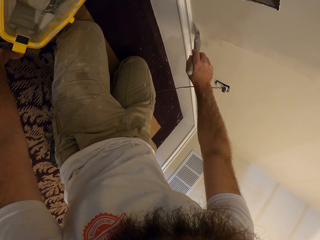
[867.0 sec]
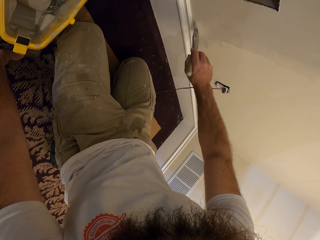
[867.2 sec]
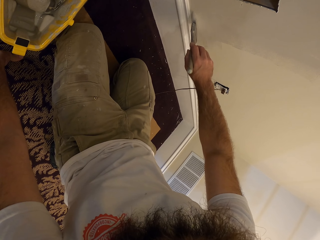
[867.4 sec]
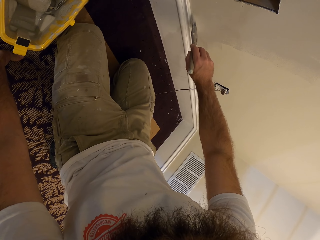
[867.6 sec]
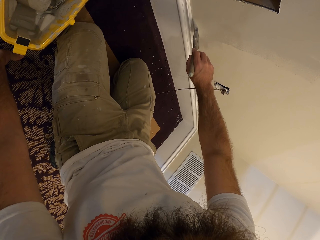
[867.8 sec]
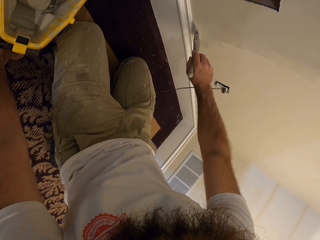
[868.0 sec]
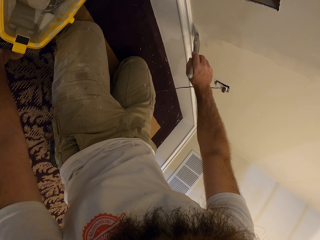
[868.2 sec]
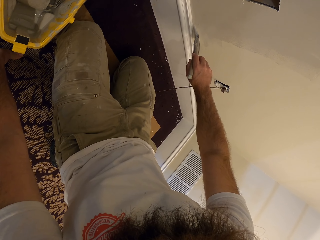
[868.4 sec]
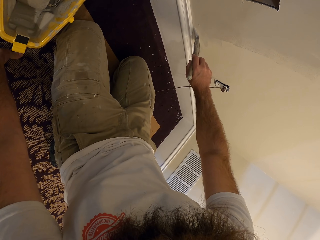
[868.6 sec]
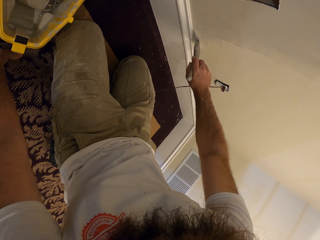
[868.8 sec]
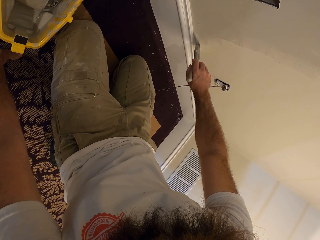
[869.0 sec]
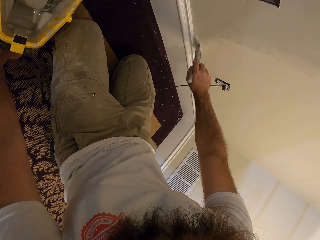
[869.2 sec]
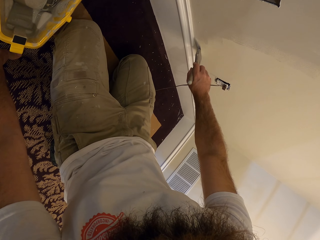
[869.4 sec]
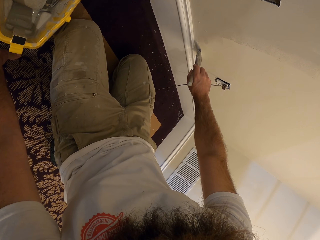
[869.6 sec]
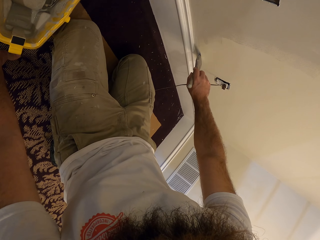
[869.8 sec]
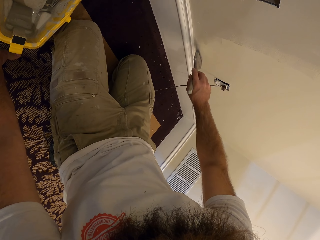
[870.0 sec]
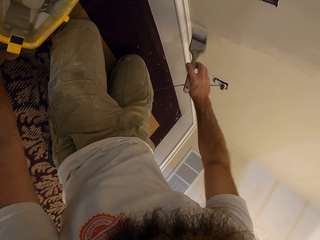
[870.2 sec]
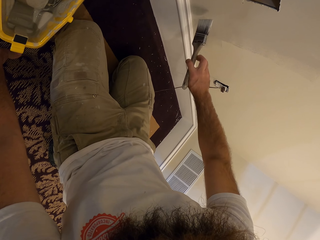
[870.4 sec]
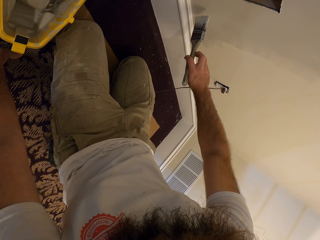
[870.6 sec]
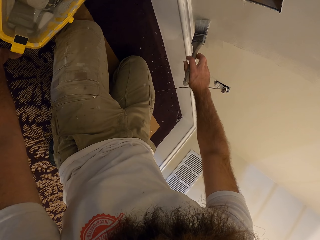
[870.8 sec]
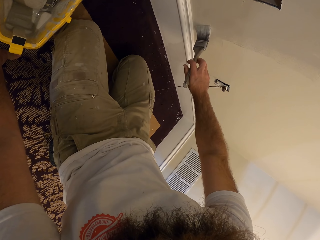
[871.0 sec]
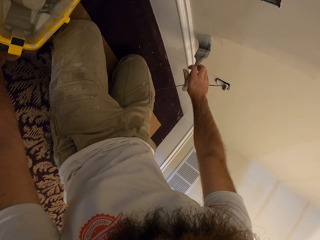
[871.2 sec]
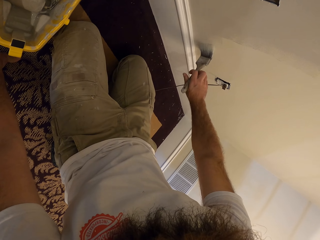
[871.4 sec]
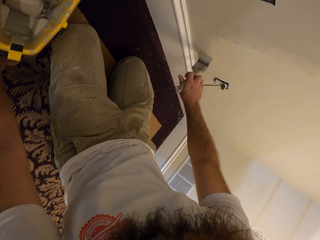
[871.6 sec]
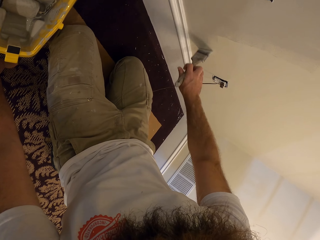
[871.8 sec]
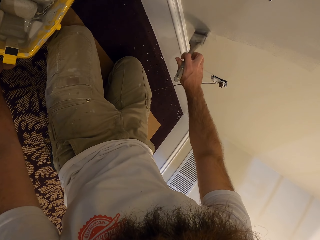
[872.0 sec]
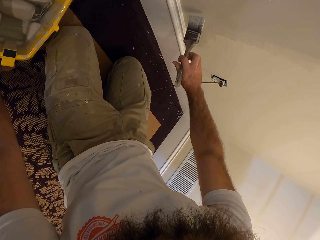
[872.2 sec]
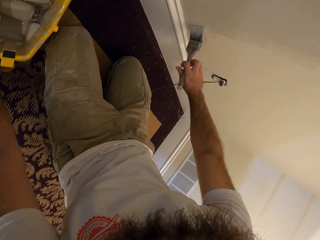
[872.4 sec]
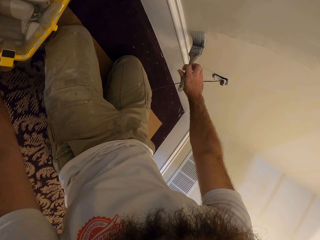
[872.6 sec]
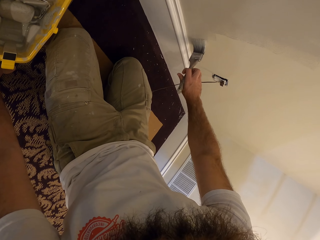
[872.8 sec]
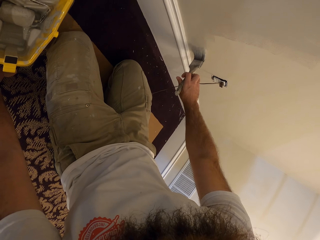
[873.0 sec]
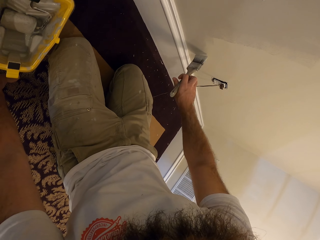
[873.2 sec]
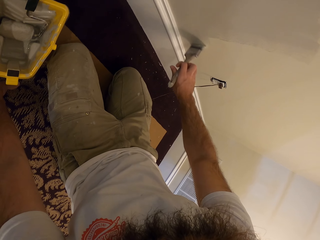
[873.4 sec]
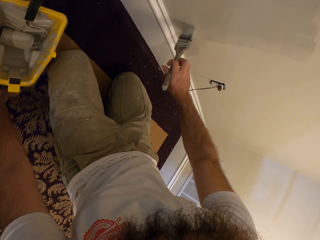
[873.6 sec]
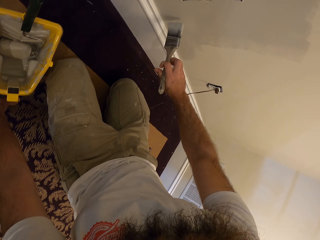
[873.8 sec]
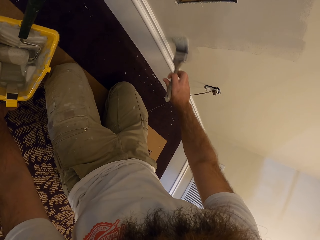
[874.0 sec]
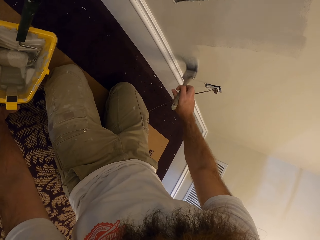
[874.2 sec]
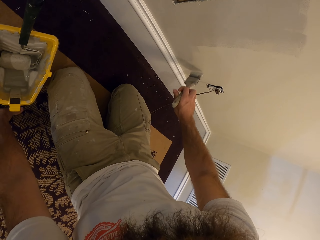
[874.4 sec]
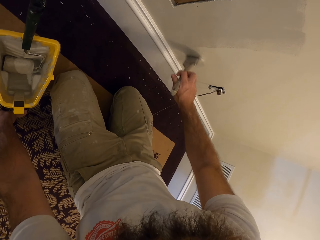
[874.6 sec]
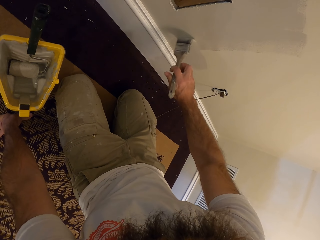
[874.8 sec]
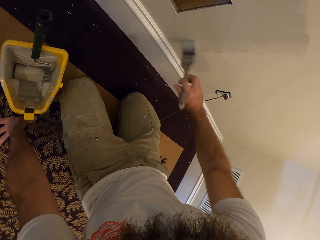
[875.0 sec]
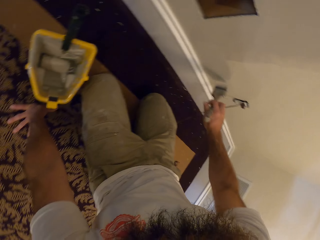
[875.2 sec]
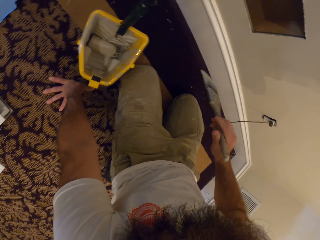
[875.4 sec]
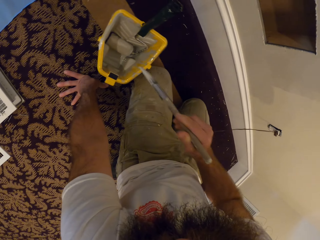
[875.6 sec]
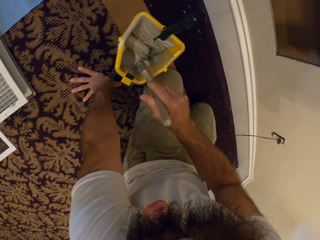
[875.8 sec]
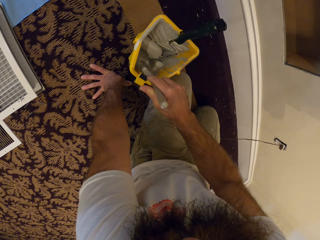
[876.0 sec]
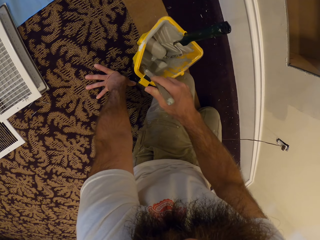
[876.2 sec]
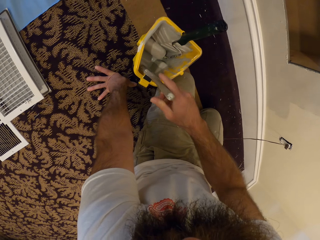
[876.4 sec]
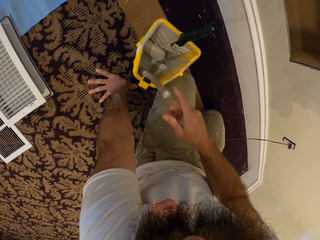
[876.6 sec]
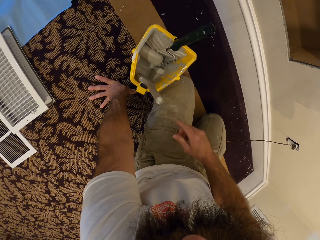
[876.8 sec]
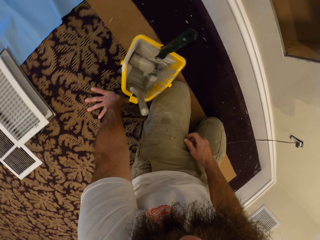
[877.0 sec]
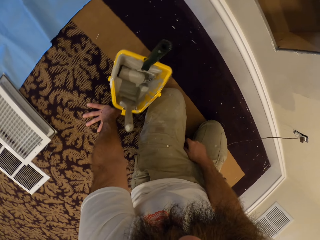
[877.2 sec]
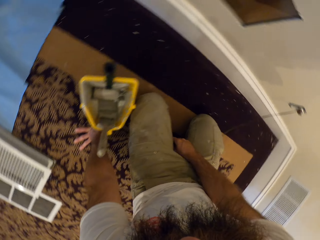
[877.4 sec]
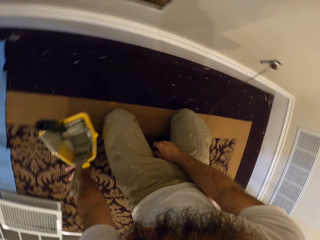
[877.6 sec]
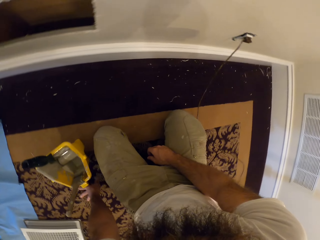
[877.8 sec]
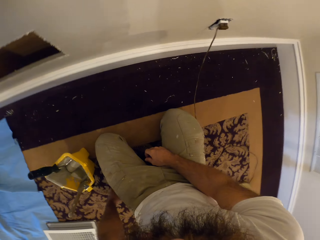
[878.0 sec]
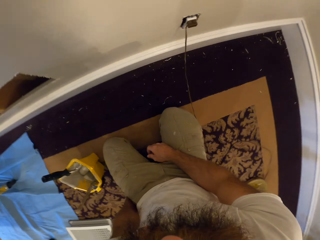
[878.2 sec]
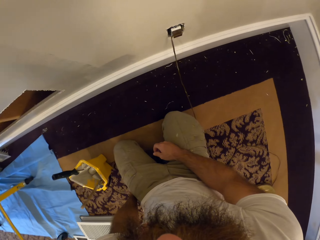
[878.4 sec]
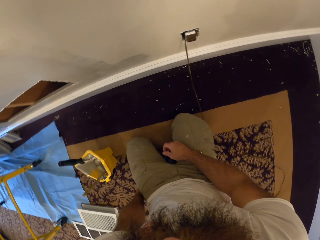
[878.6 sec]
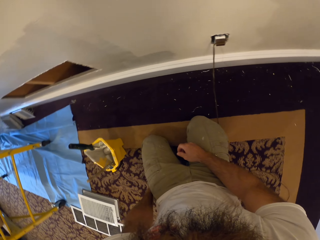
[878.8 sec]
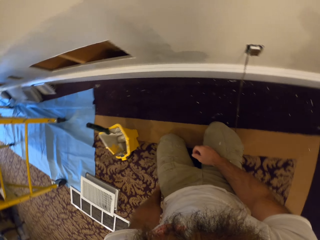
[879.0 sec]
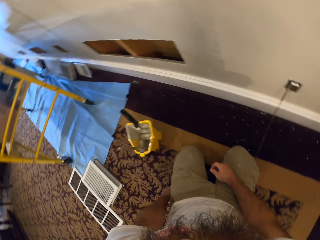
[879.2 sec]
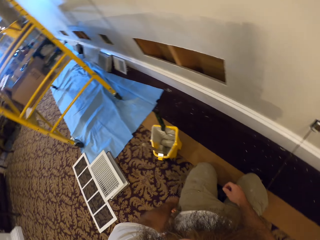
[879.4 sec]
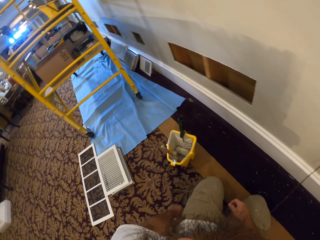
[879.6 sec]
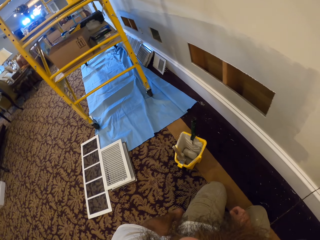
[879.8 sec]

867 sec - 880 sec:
The camera wearer drops the brush in his right hand into the yellow paint bucket. He looks around.

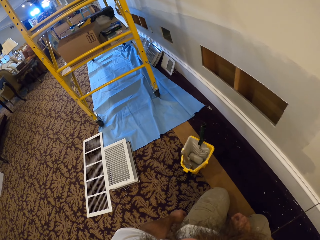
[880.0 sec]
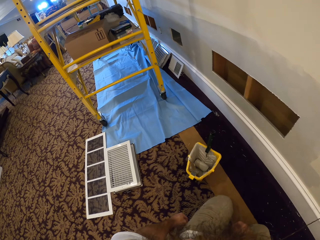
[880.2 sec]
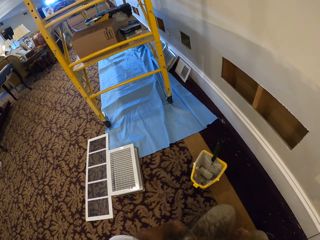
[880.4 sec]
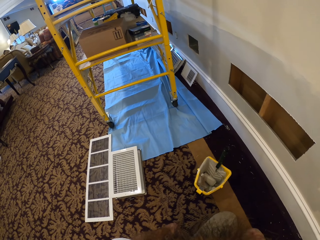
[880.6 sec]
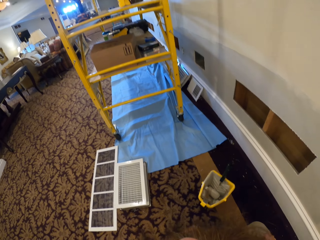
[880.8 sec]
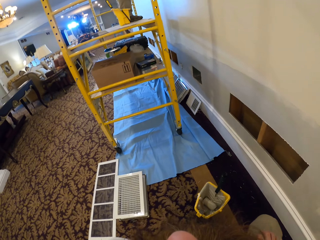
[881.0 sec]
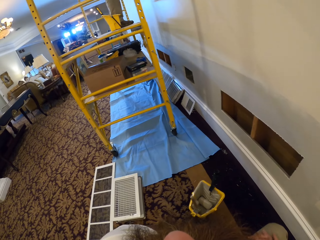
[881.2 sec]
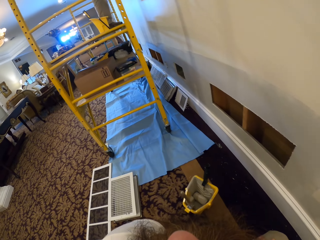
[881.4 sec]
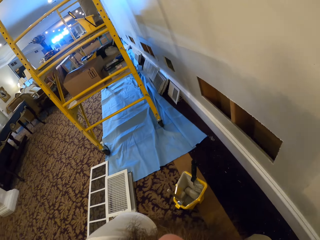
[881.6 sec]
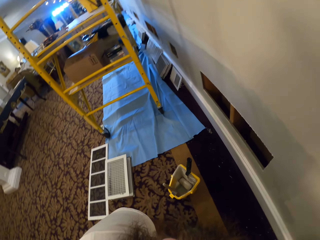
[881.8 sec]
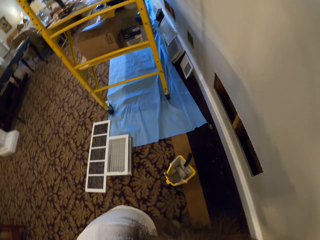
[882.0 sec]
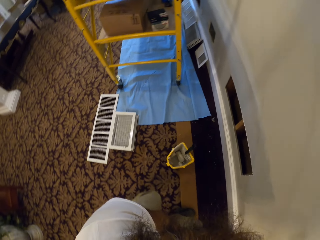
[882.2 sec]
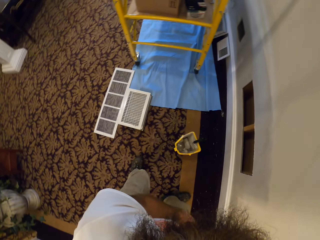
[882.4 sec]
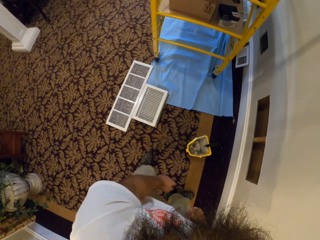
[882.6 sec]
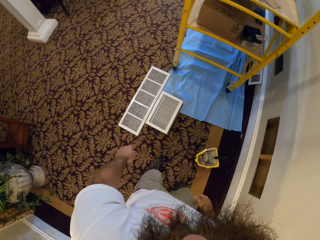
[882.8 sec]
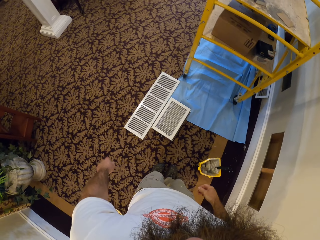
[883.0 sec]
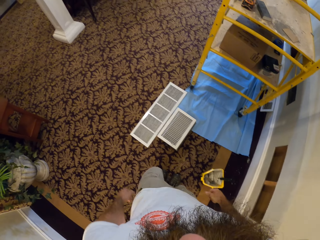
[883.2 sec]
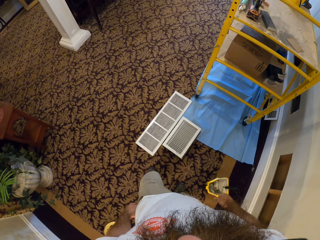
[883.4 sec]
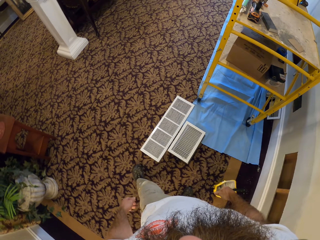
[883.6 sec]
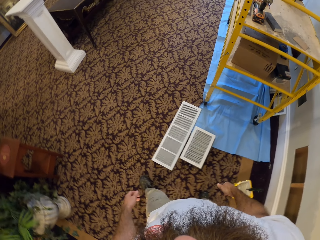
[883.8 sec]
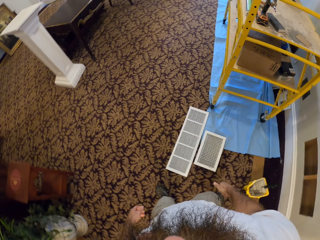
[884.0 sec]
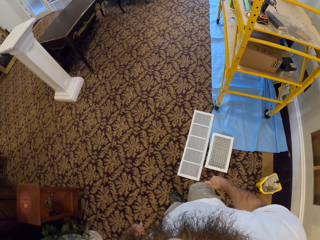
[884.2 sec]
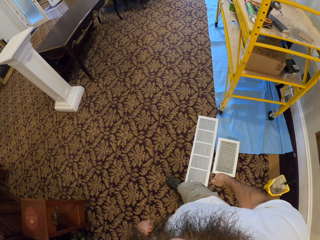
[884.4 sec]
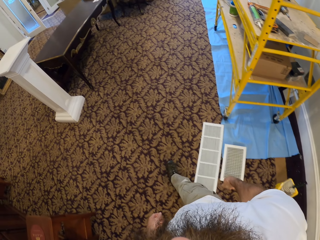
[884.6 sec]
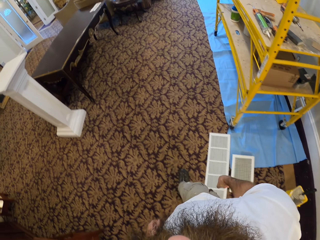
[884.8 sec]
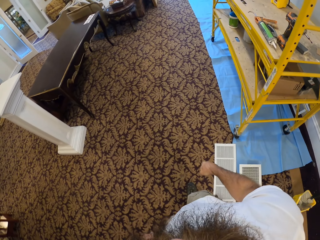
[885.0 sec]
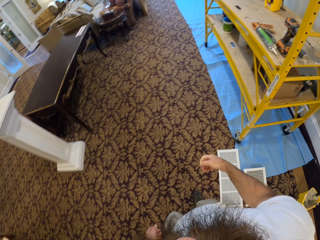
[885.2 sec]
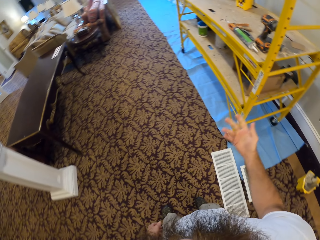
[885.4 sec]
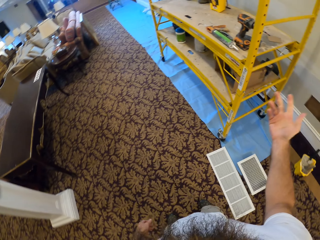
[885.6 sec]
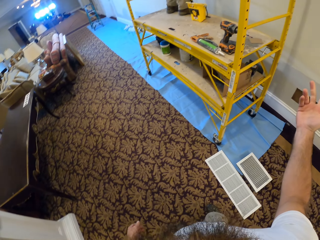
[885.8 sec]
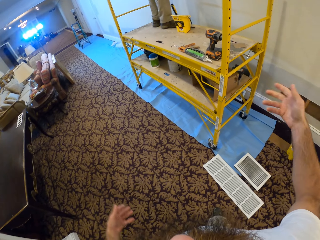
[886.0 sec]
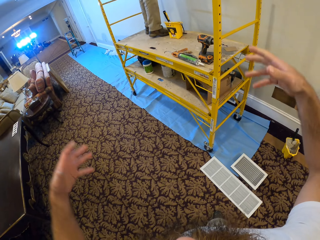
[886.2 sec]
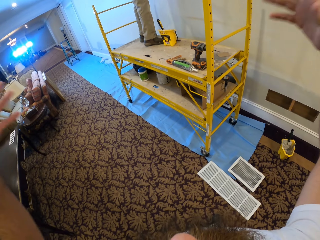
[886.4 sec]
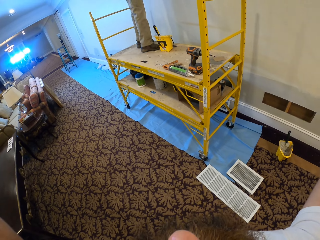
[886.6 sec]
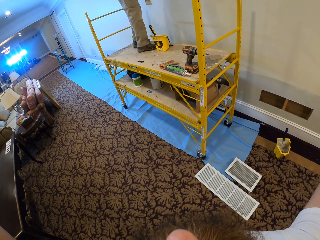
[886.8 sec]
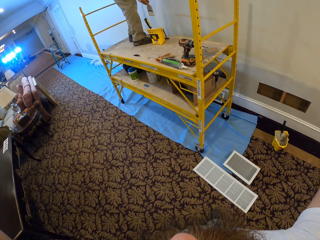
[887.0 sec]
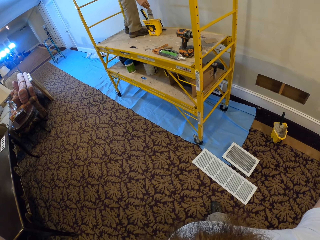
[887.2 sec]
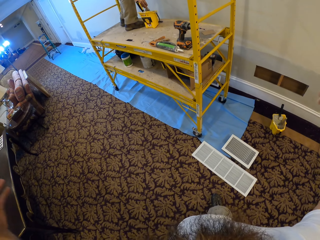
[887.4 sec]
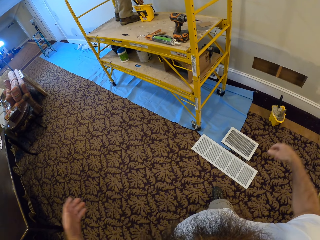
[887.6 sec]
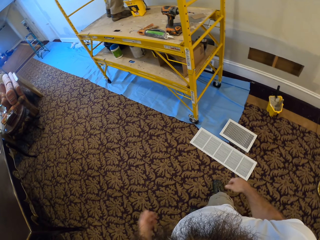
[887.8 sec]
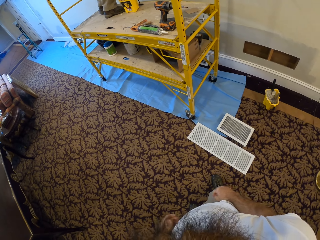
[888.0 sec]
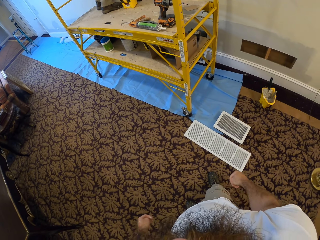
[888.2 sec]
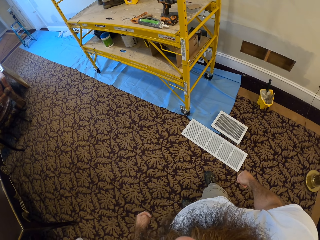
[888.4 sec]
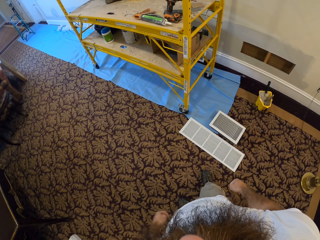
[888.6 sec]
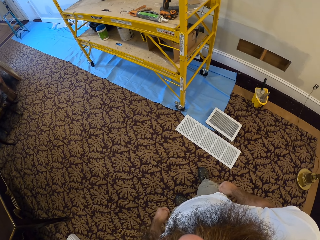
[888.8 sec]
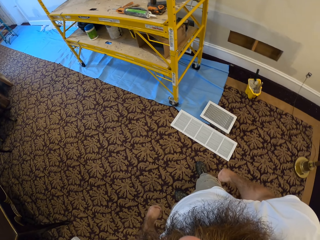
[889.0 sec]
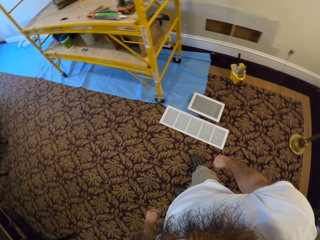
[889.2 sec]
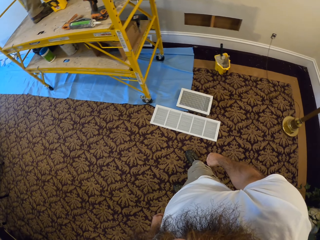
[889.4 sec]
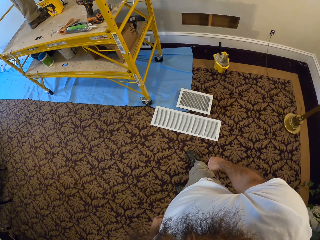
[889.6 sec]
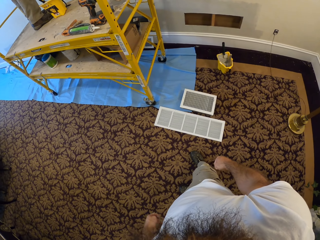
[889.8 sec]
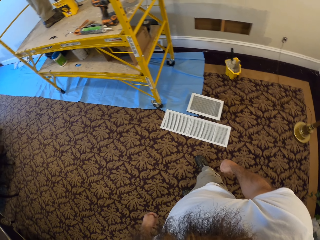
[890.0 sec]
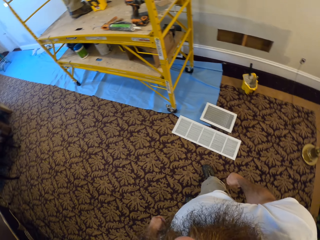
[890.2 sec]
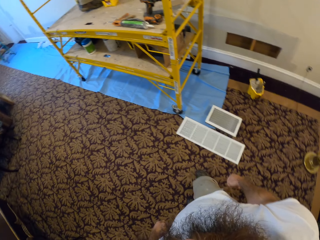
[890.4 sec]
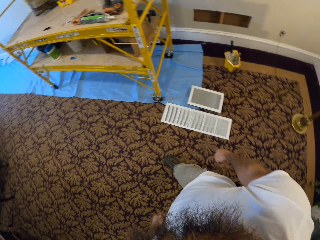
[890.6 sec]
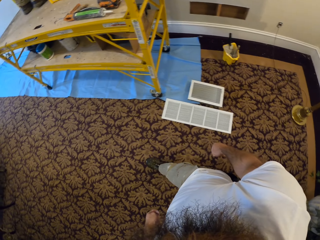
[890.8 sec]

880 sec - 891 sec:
The camera wearer stands up from the floor. They walk in the room. They interact with a man in the apartment. They adjust the camera. The man dips a brush in his right hand into a yellow paint bucket. The camera wearer looks around. They walk around the apartment.
